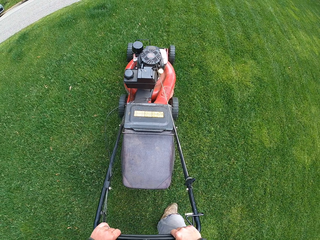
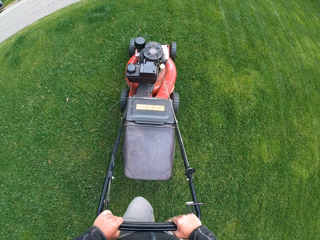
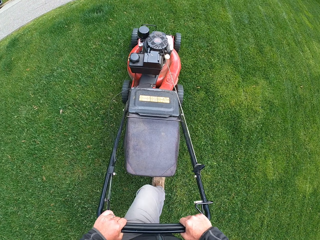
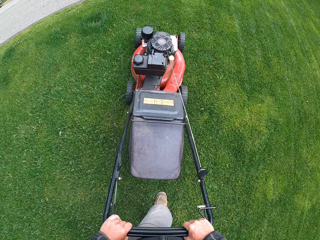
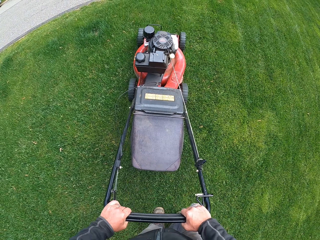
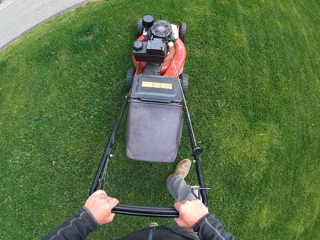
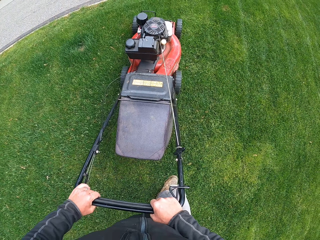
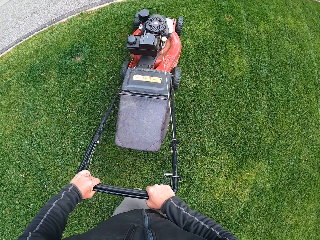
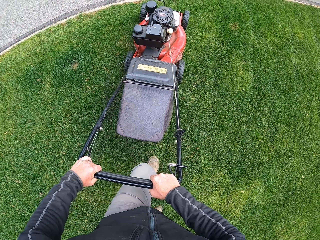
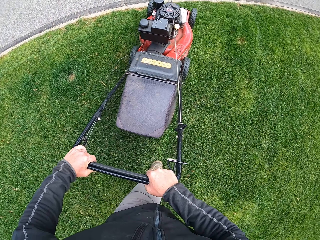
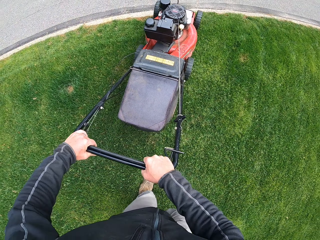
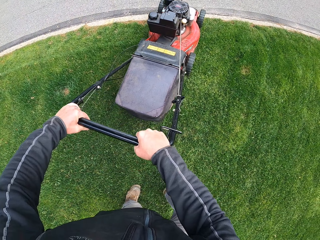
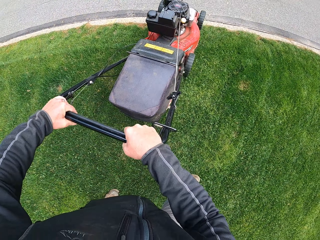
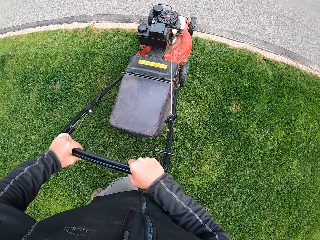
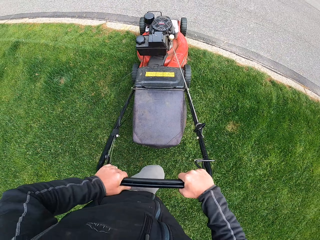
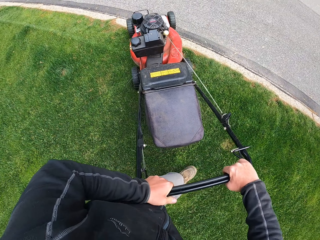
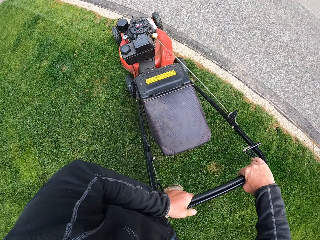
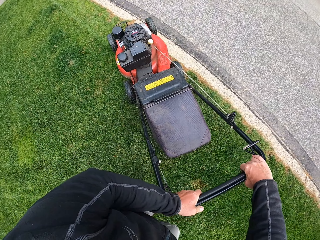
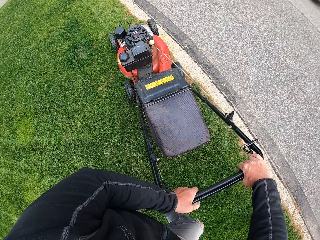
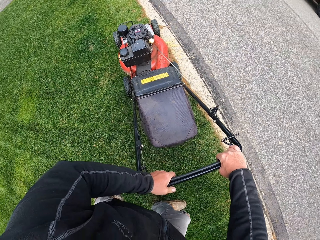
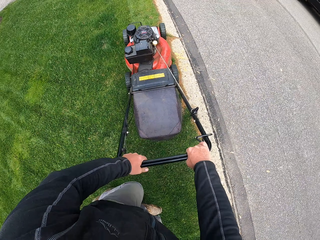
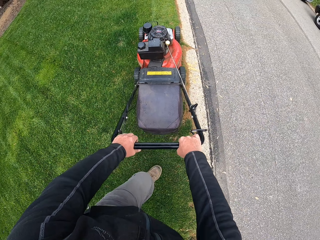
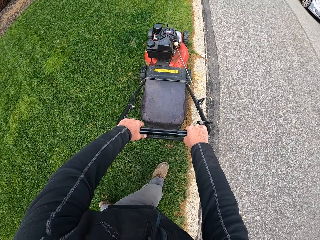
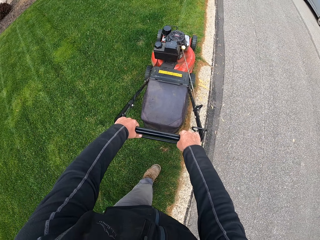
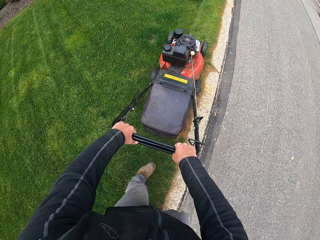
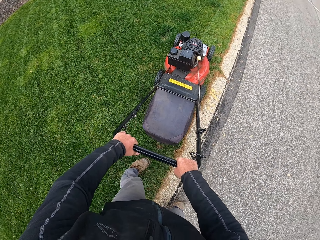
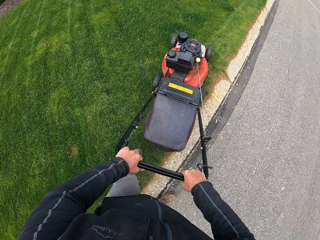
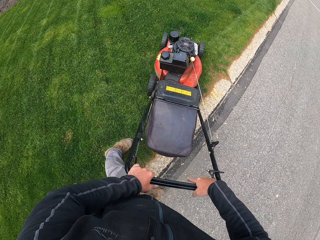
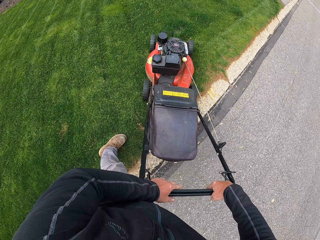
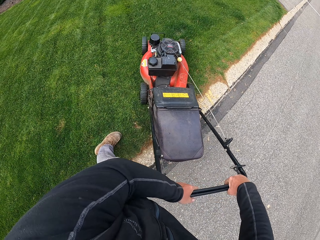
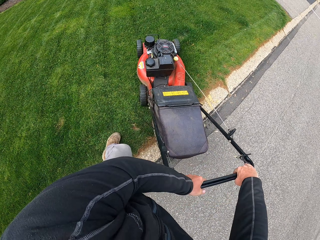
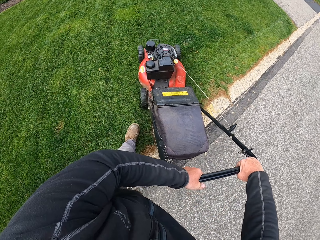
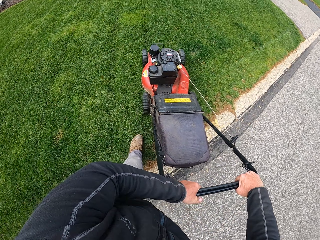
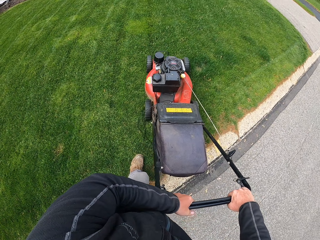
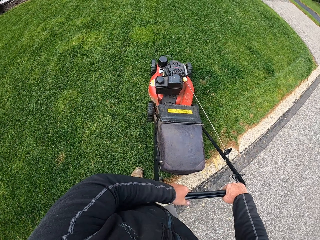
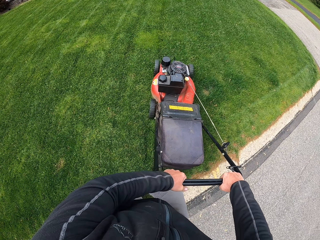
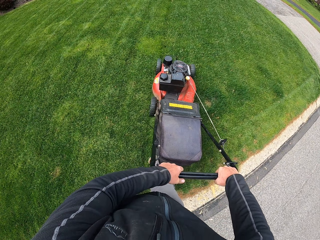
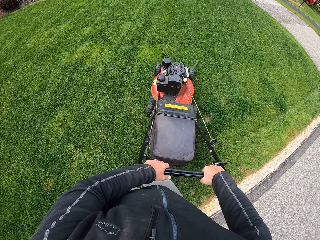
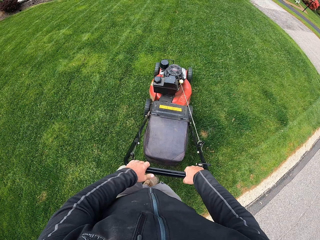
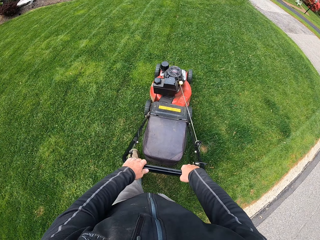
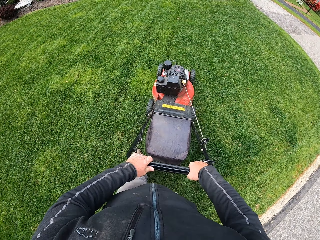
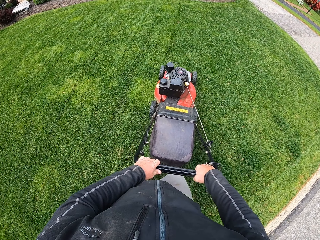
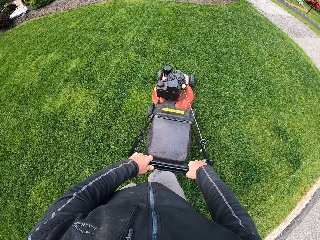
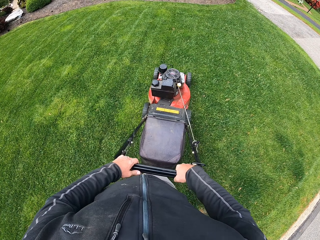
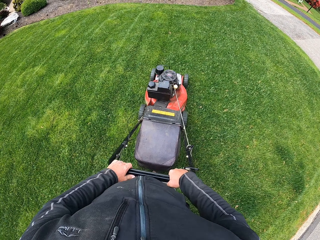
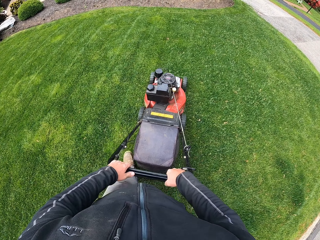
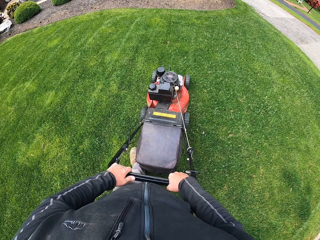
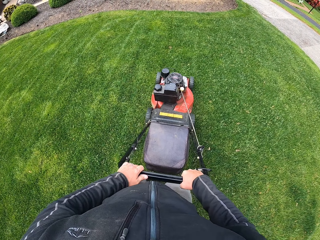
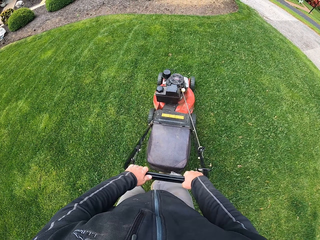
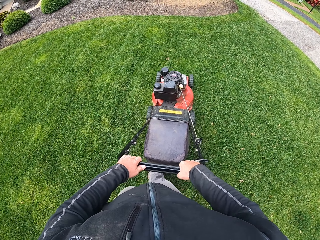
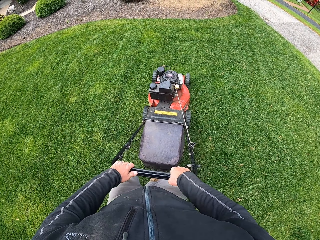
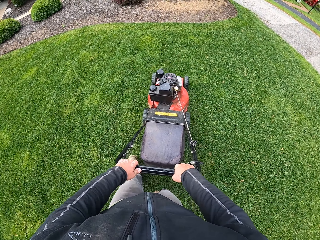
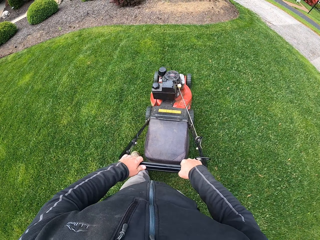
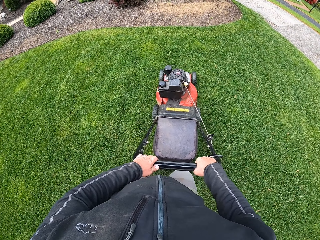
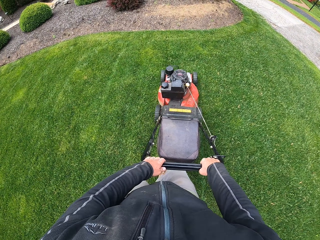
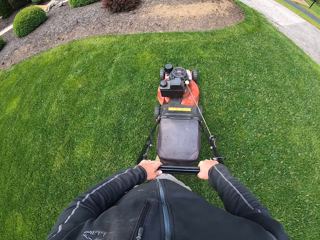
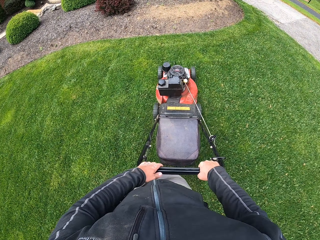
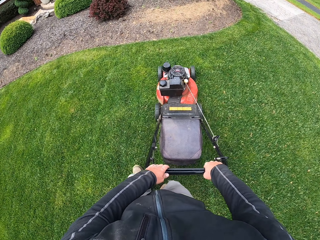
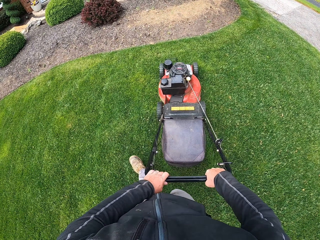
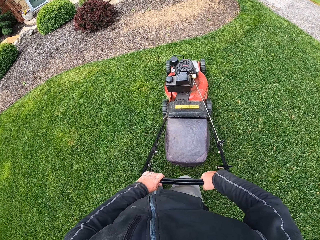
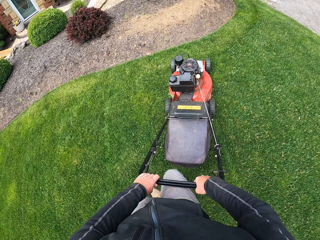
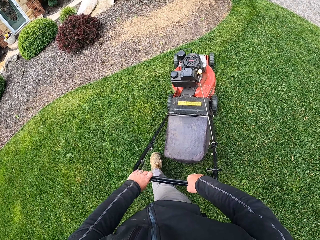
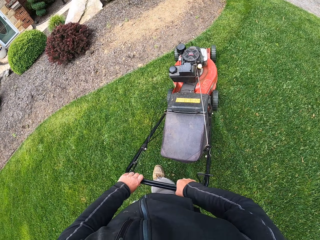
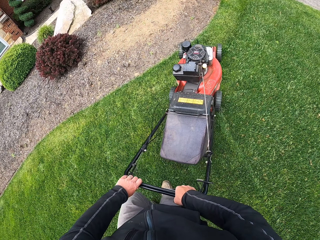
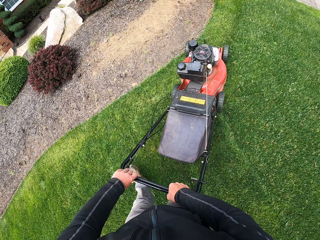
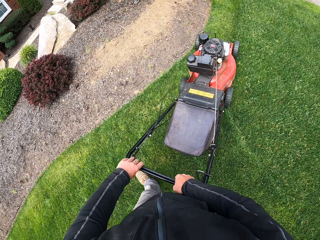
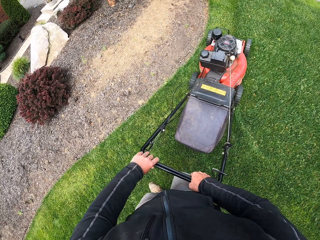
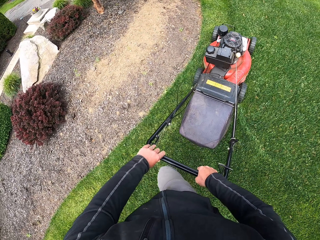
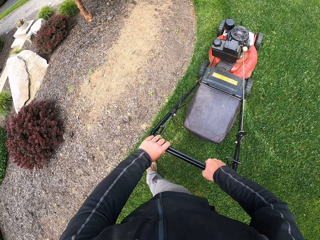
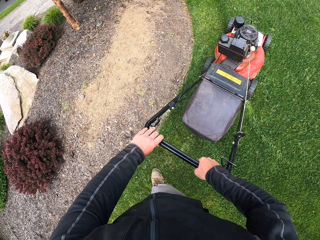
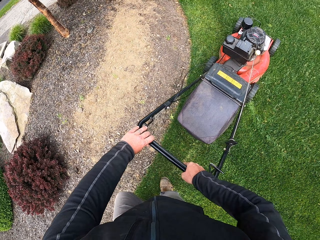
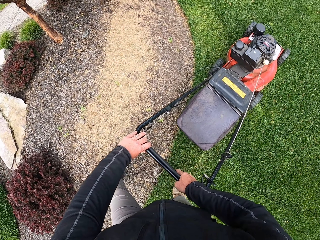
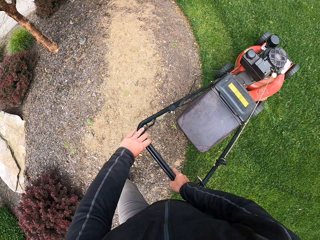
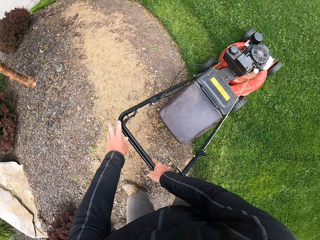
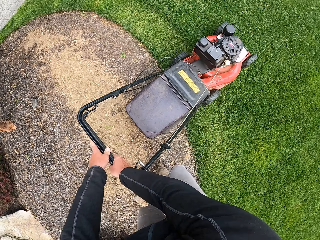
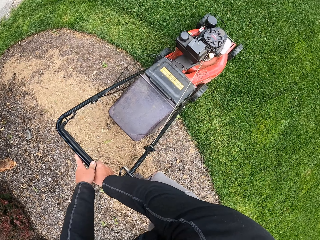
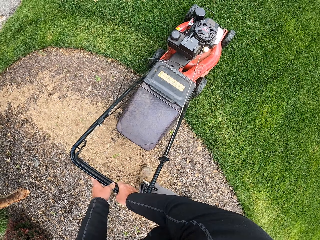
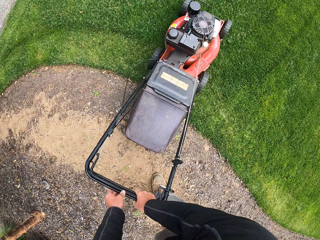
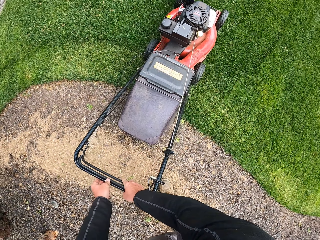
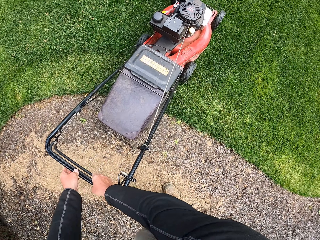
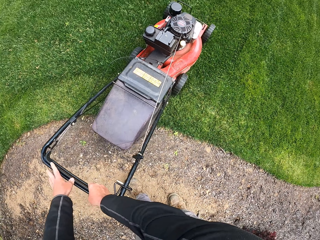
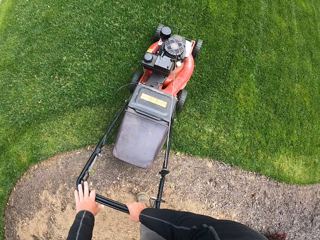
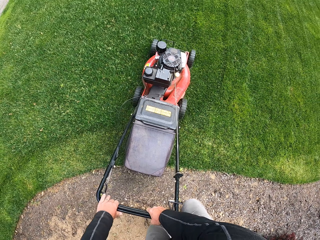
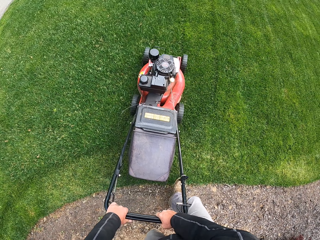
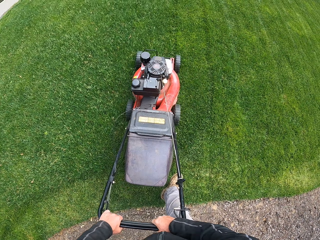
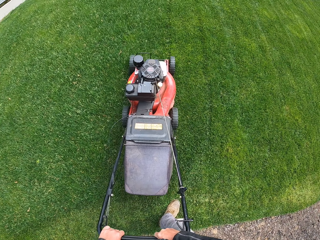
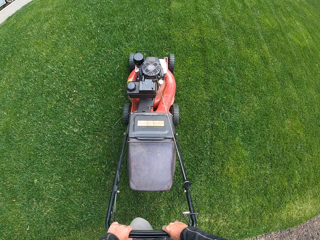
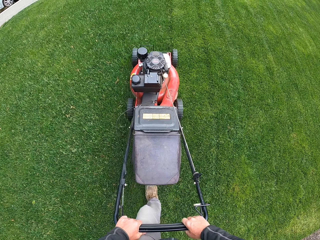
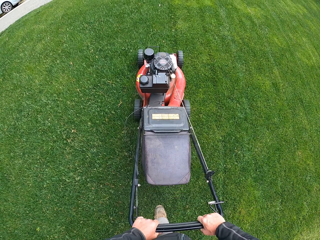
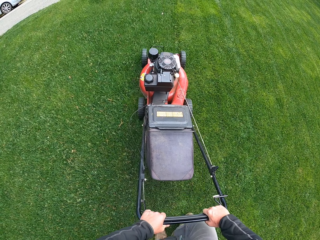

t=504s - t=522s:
The camera wearer turns a lawn mower. They cut grass. They turn the lawn mower. They cut the grass.

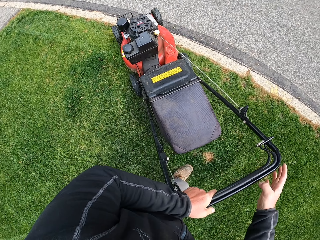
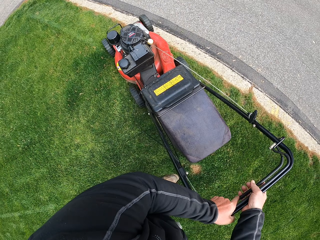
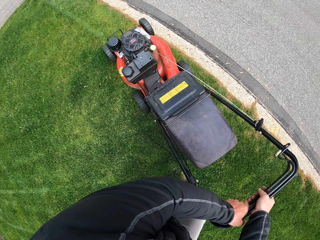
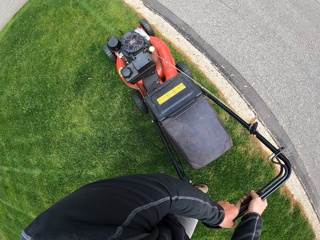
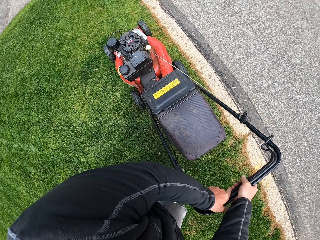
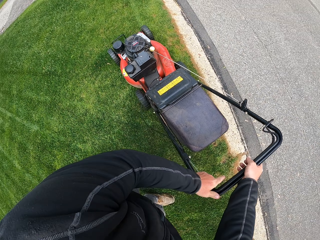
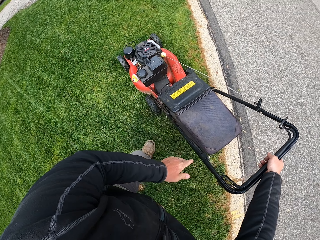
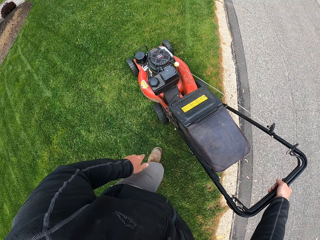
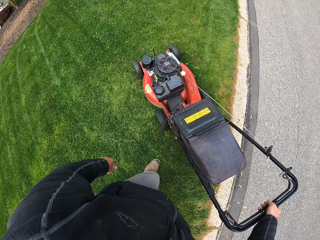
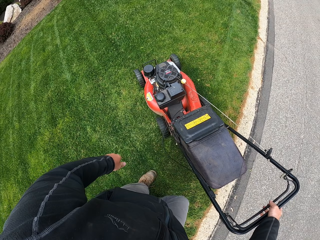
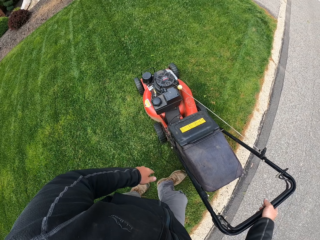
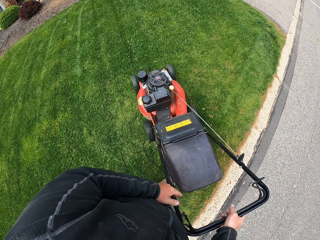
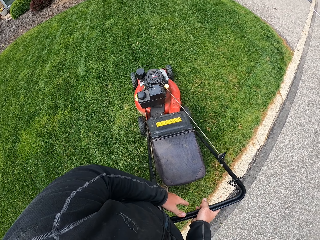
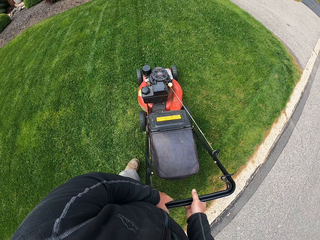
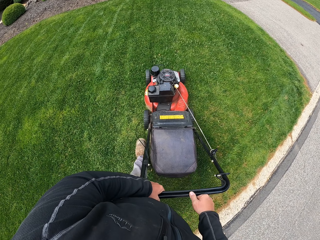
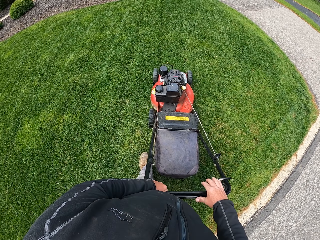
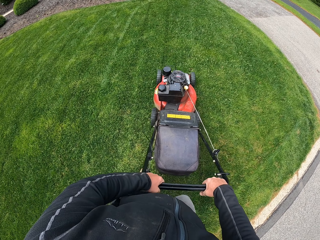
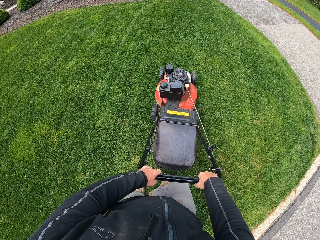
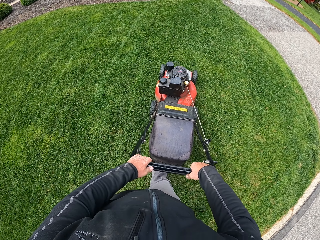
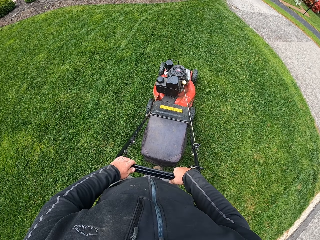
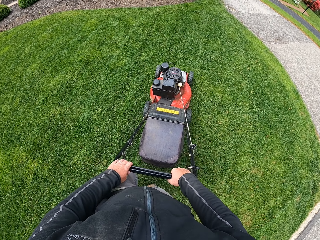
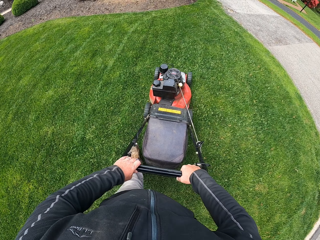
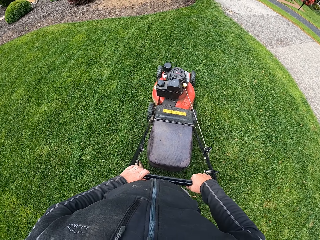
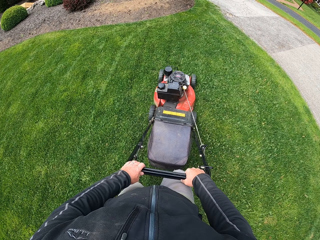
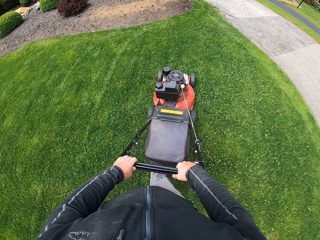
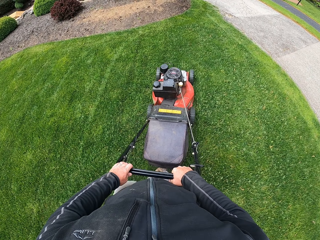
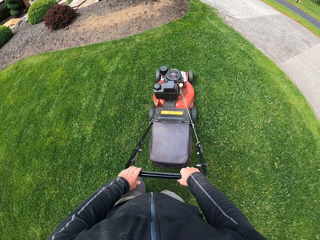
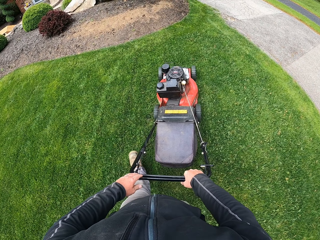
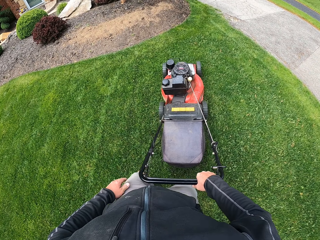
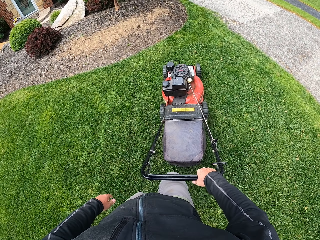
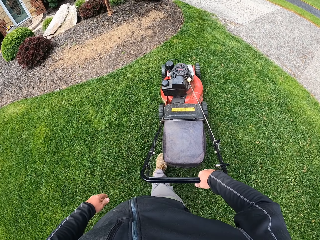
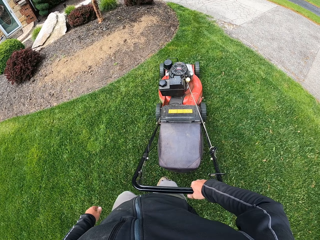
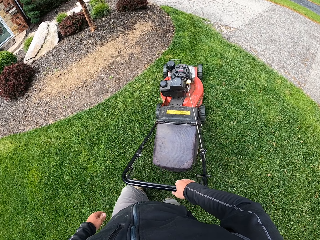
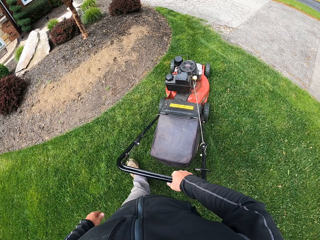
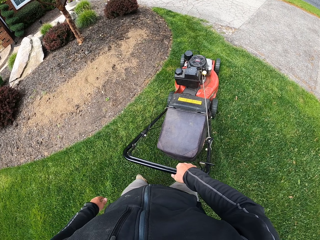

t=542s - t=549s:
The camera wearer turns a lawn mower. They cut grass.
